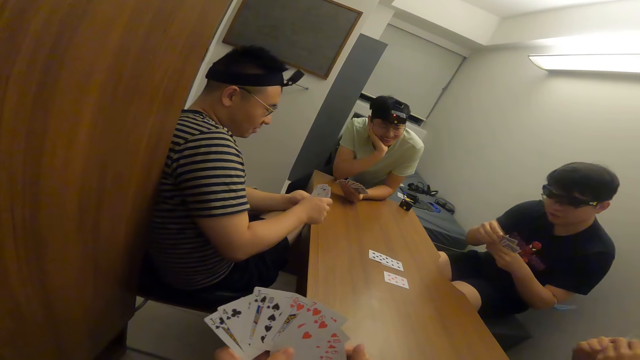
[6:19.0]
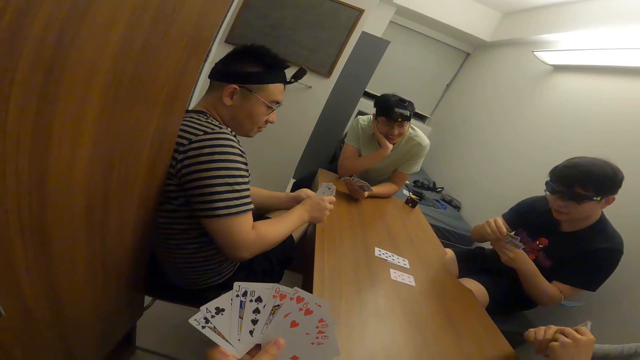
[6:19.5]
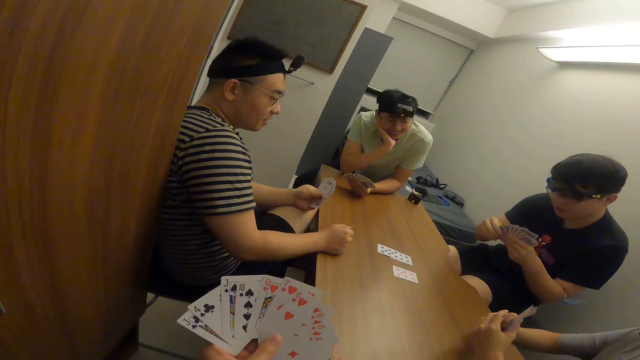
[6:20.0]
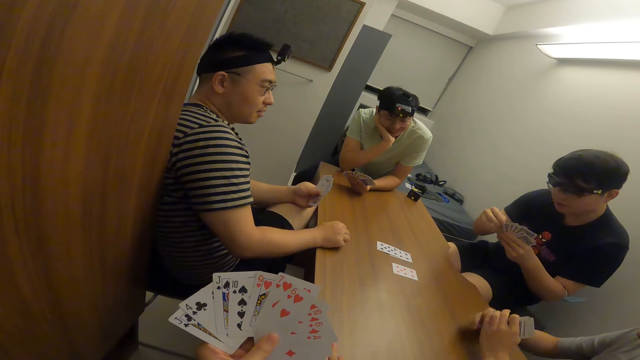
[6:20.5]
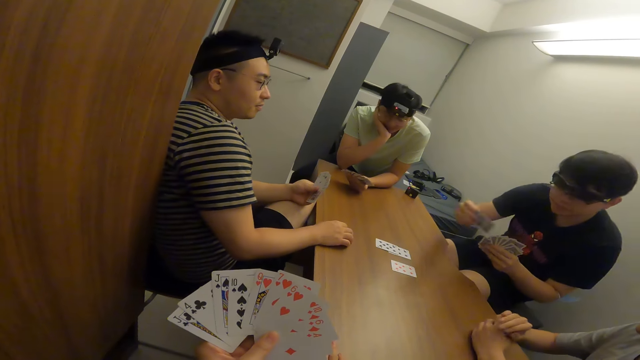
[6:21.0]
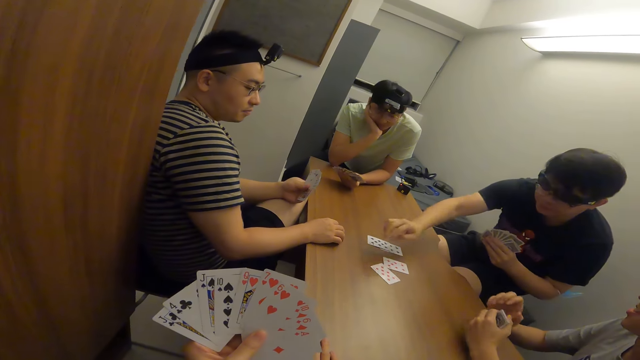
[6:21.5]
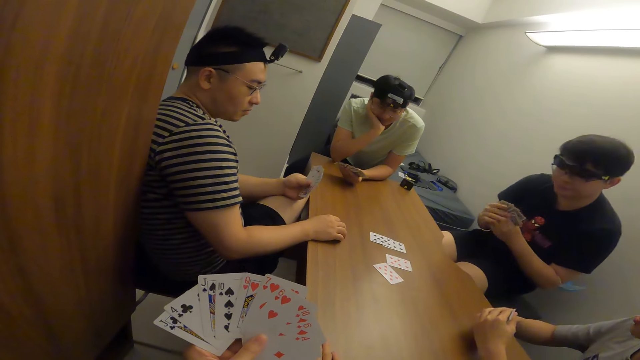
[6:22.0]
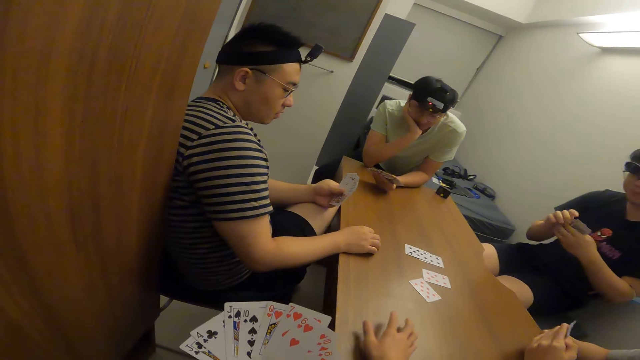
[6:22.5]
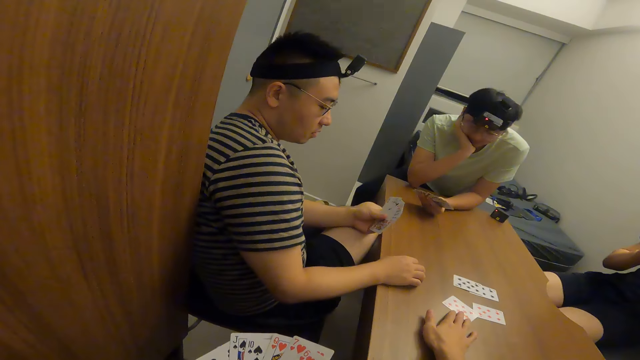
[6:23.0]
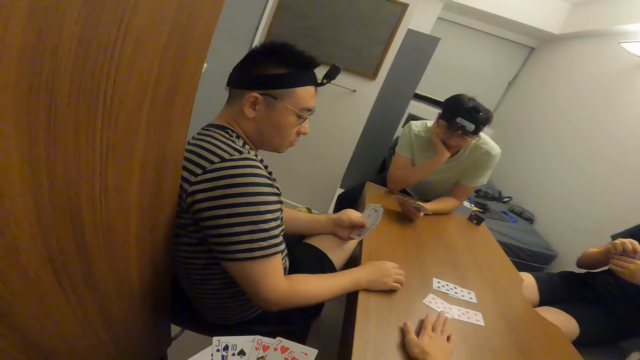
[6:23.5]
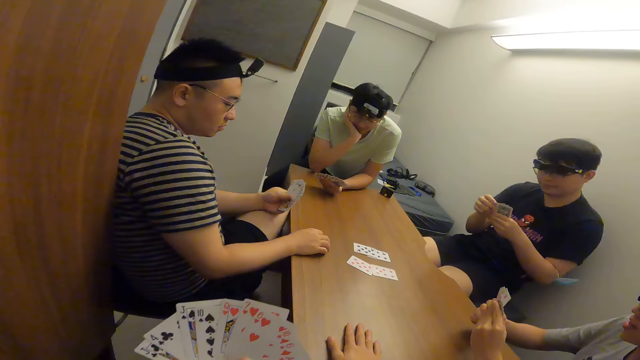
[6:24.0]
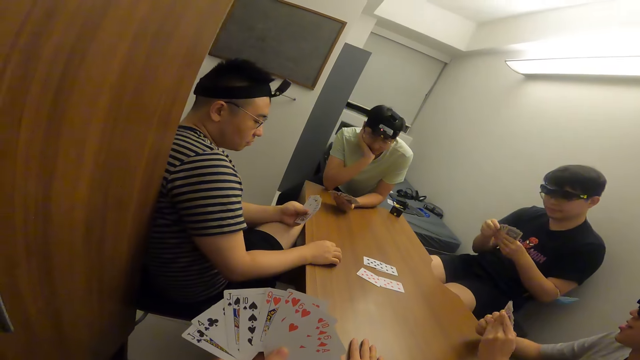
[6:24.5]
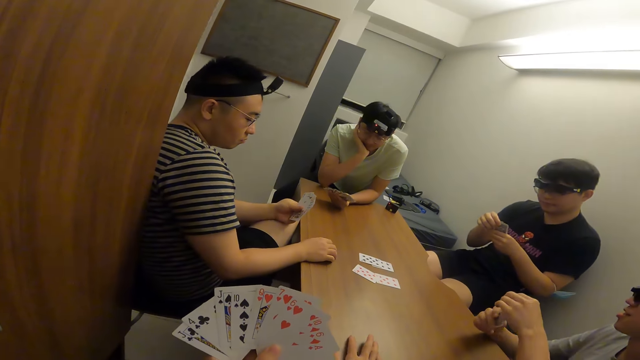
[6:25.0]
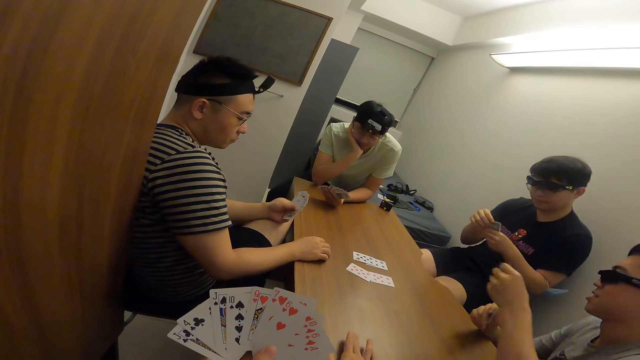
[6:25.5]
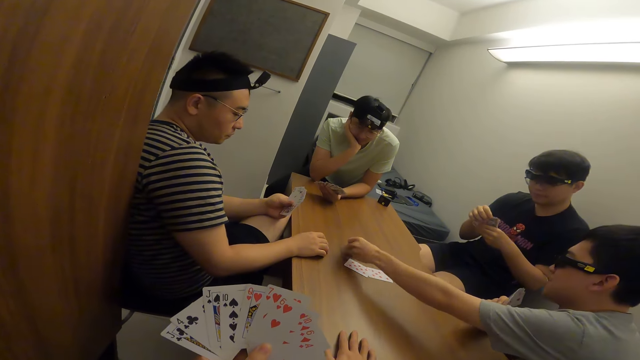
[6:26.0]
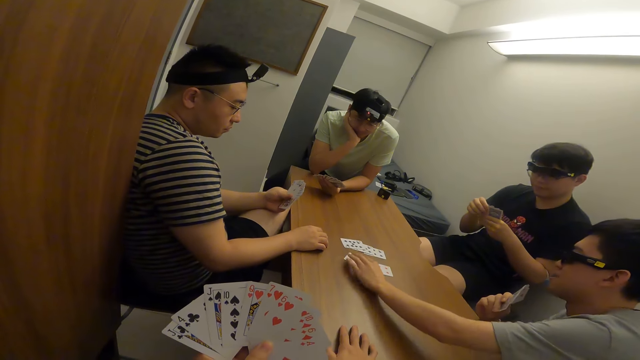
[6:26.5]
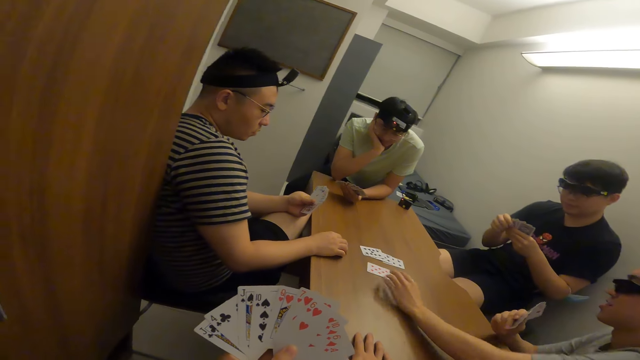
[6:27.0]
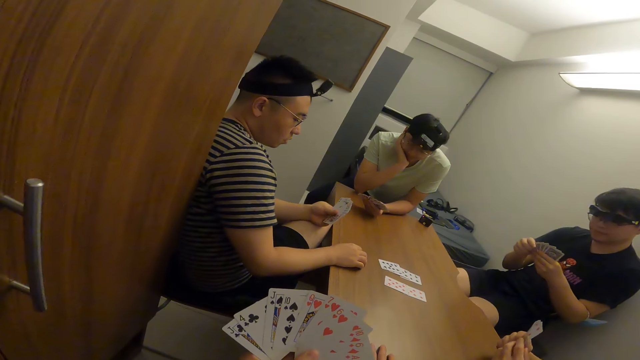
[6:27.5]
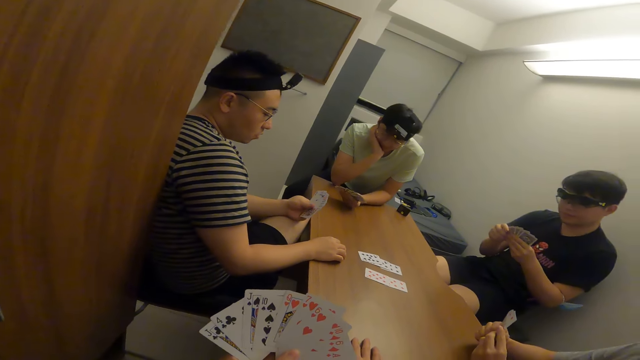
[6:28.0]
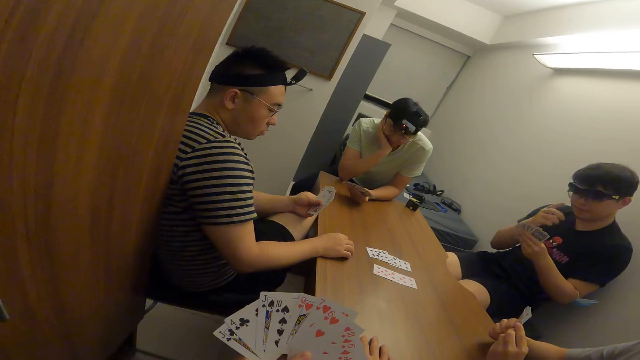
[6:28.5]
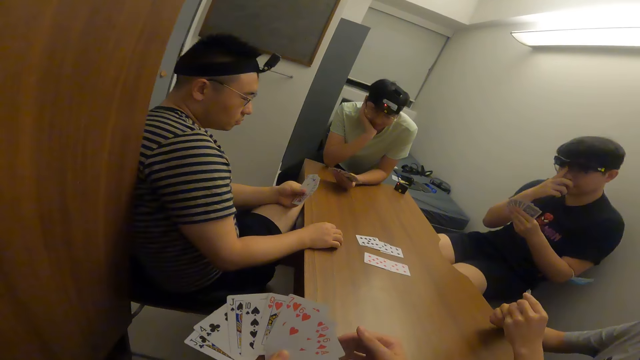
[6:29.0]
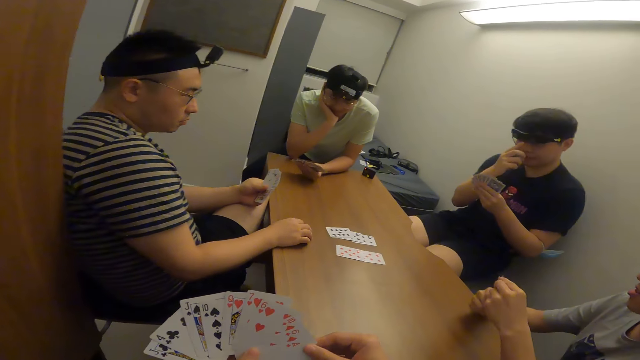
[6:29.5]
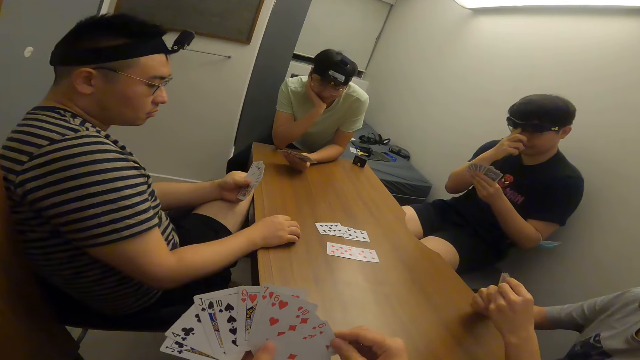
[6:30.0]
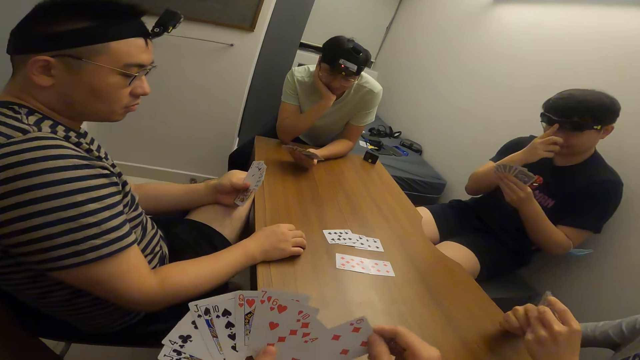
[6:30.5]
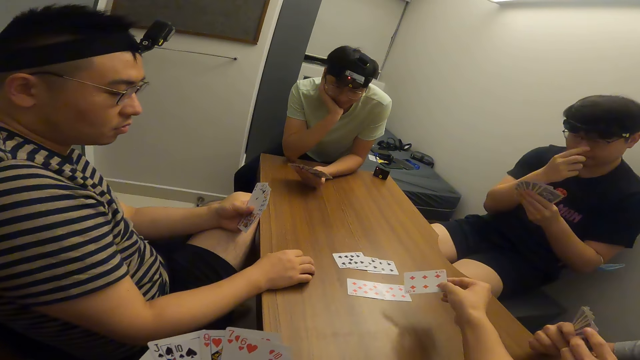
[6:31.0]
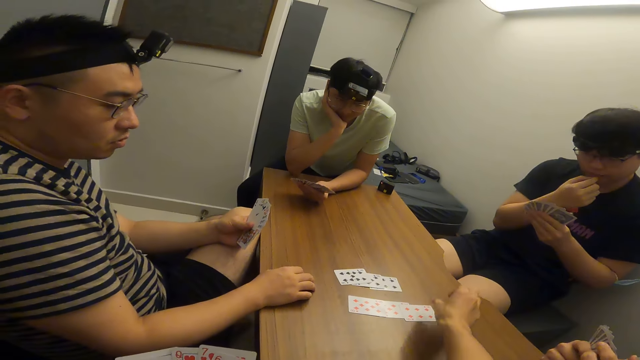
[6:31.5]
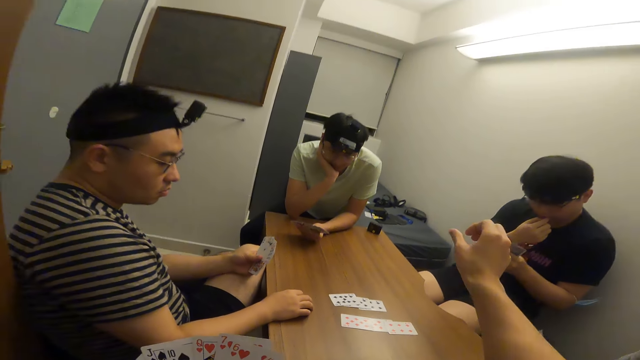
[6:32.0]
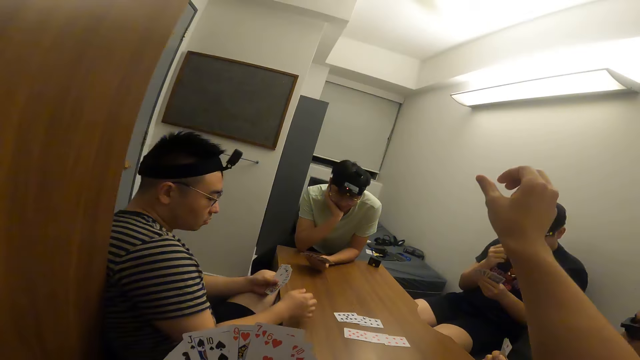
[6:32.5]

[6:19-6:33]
A man places a card on the table with his right hand. The camera wearer adjusts a card on the table. Another man places a card on the table with his right hand. The camera wearer shuffles the cards. He places a card on the table with his right hand.

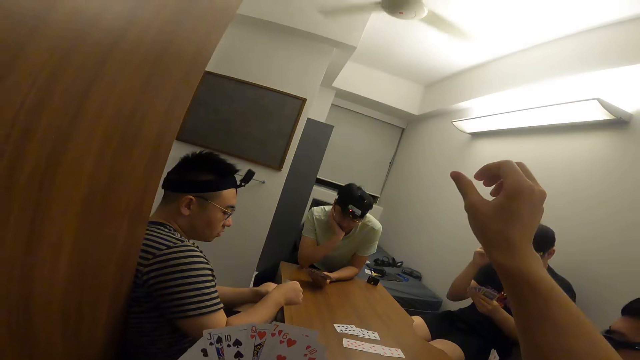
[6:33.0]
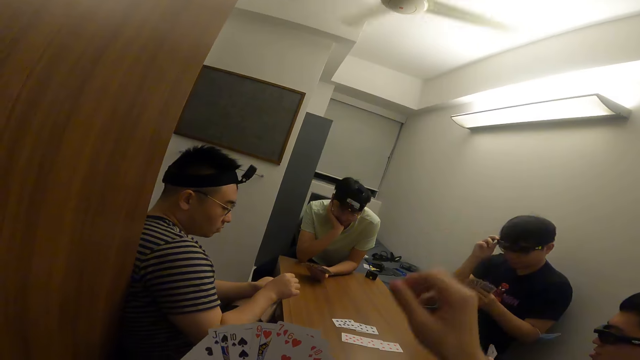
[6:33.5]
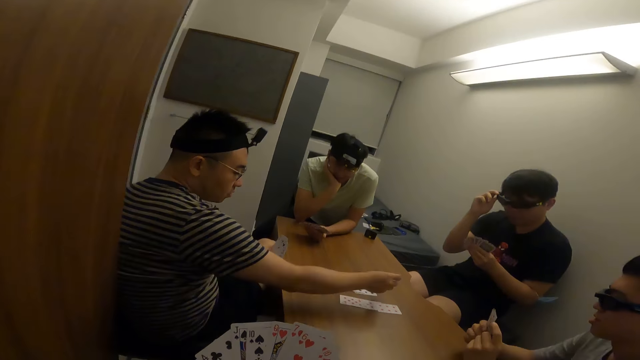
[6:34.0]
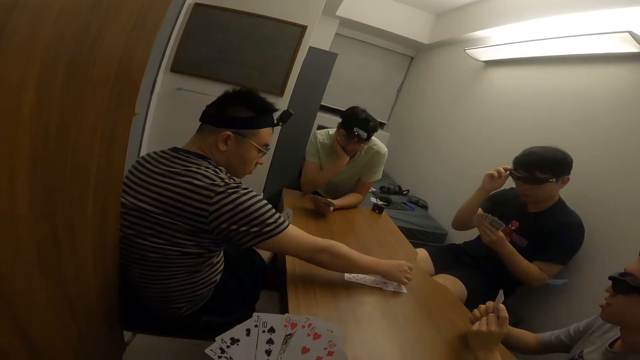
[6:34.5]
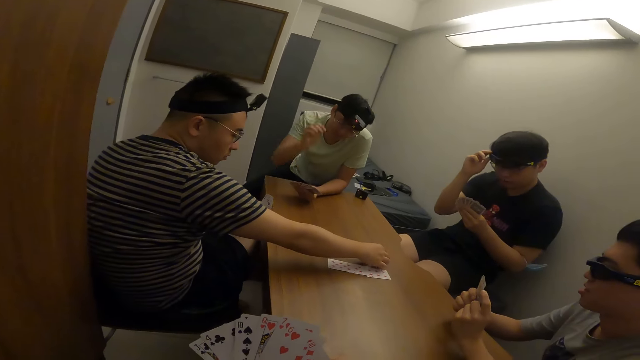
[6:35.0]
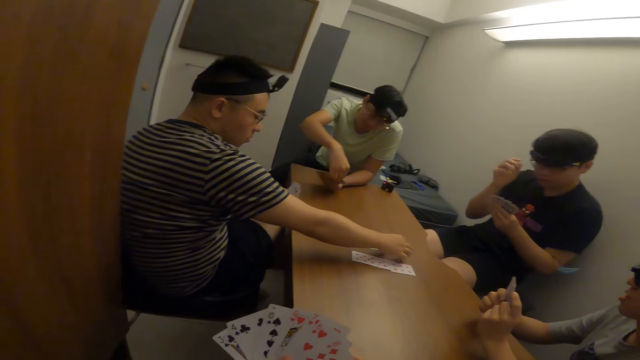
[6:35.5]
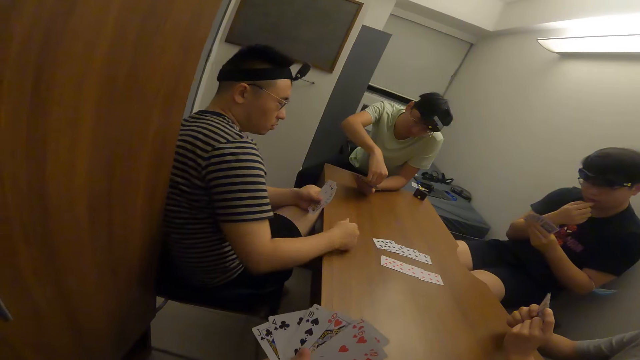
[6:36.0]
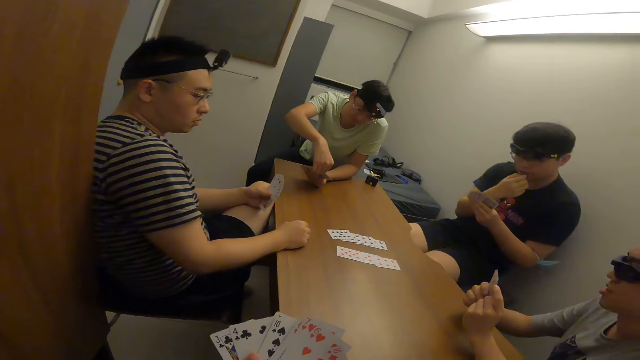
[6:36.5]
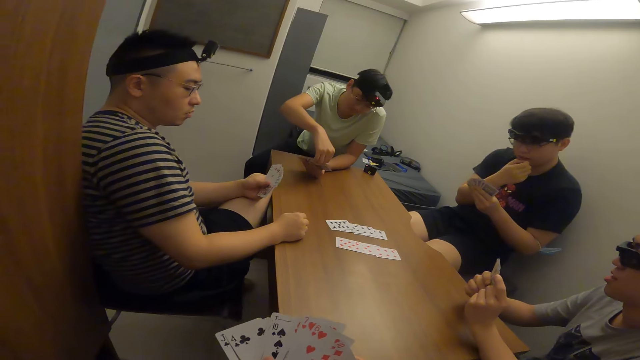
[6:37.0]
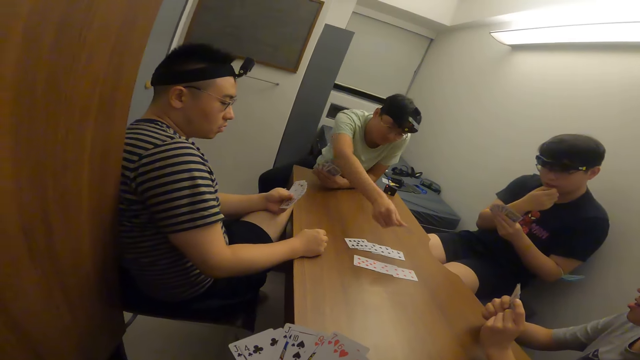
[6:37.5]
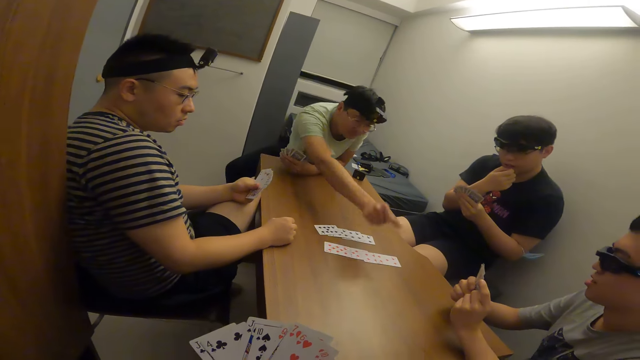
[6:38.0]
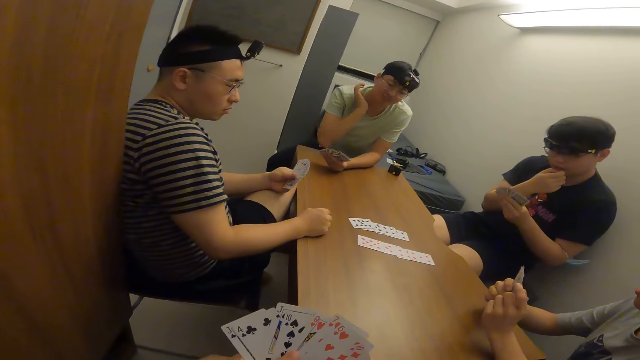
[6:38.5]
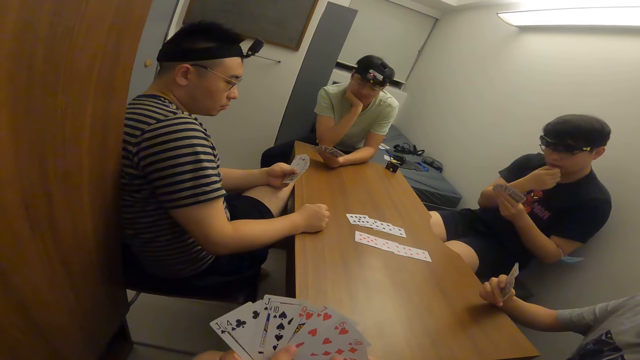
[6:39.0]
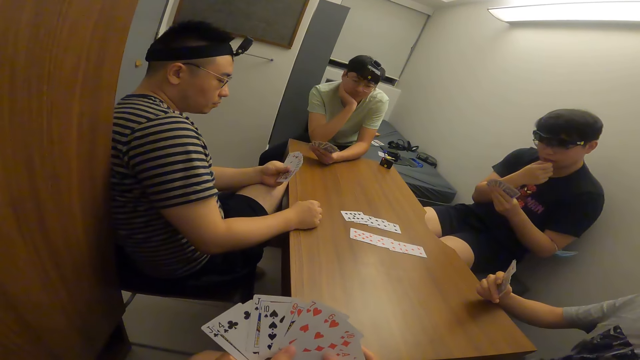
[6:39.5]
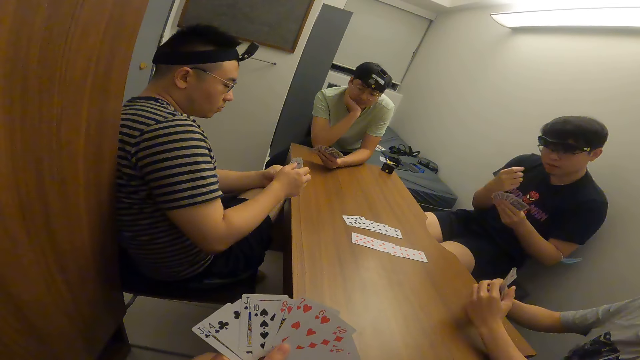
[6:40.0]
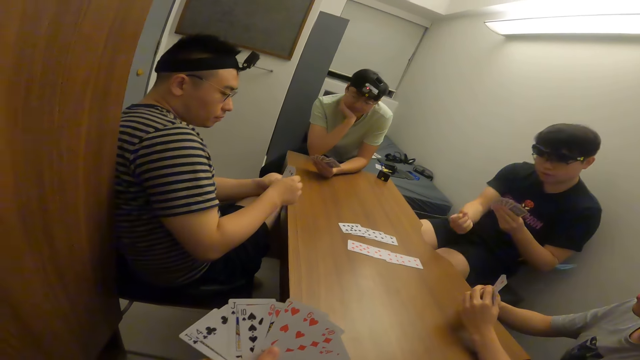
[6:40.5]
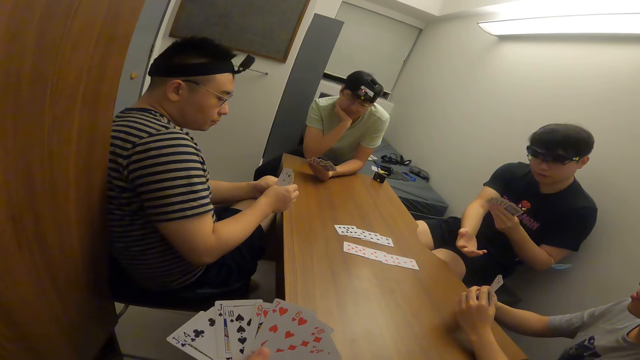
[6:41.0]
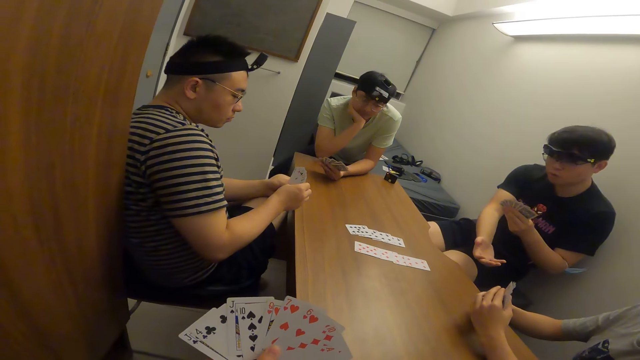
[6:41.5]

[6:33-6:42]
A man places a card on the table with his right hand. Another man places a card on the table with his right hand.
